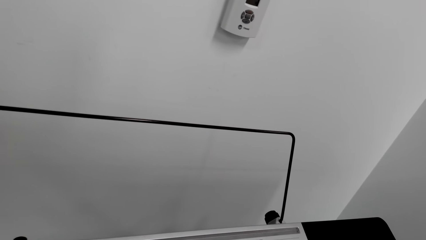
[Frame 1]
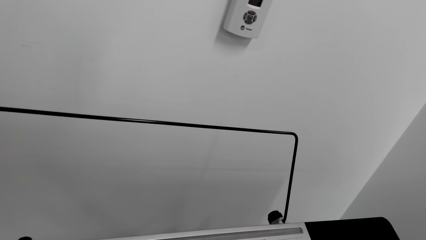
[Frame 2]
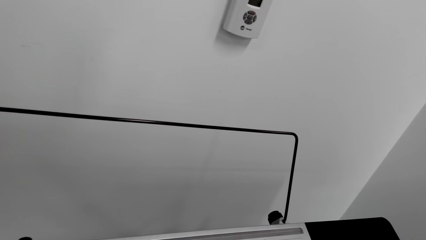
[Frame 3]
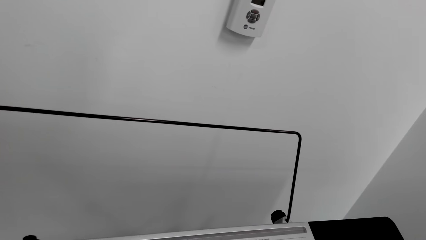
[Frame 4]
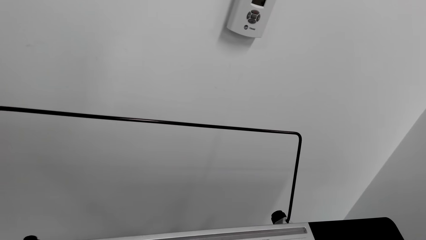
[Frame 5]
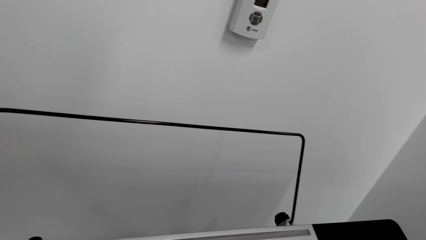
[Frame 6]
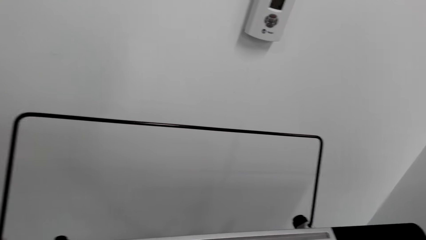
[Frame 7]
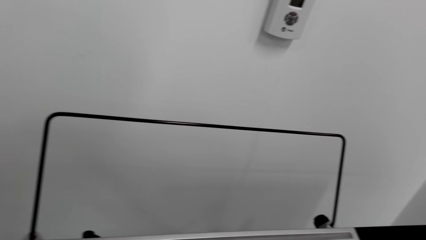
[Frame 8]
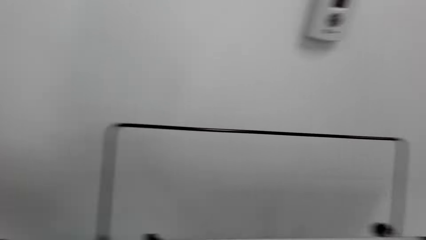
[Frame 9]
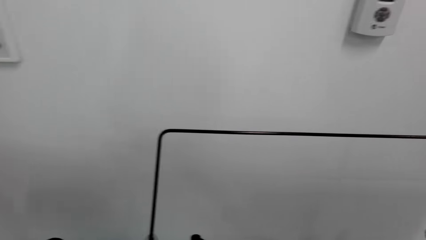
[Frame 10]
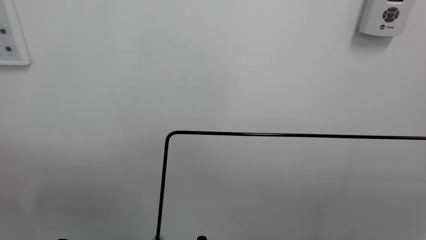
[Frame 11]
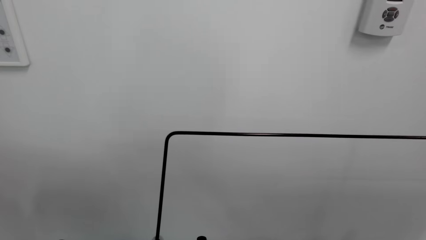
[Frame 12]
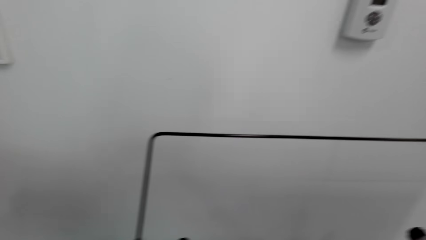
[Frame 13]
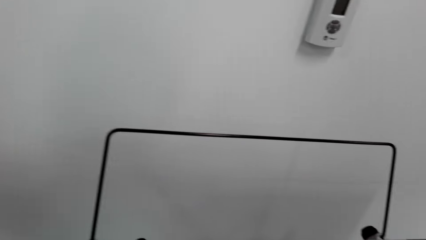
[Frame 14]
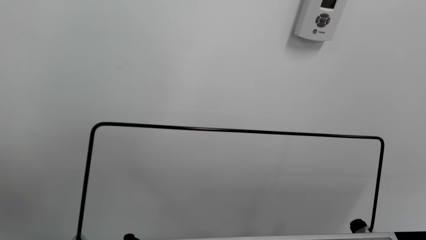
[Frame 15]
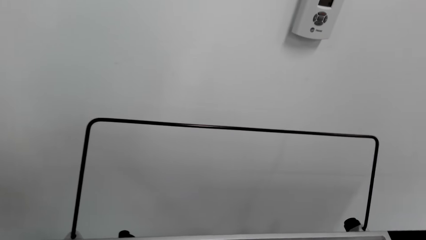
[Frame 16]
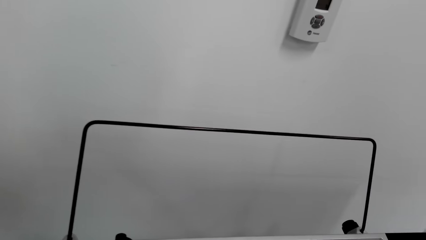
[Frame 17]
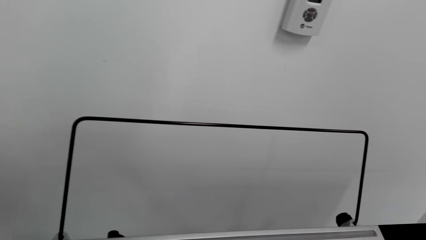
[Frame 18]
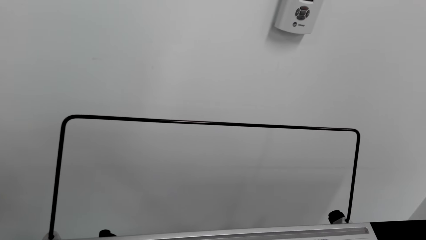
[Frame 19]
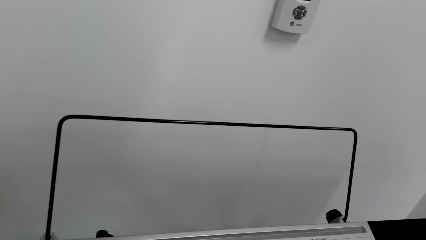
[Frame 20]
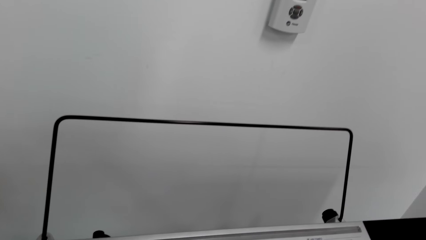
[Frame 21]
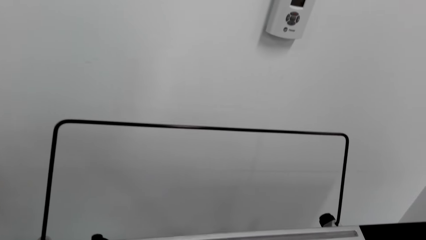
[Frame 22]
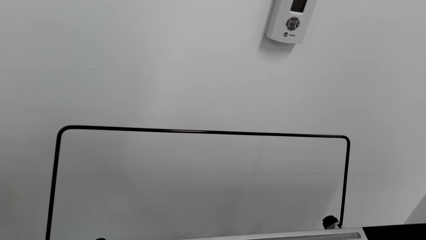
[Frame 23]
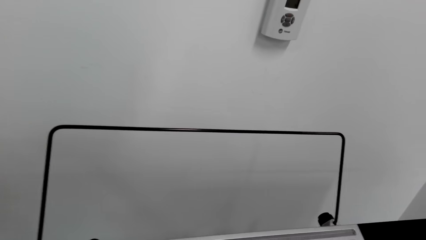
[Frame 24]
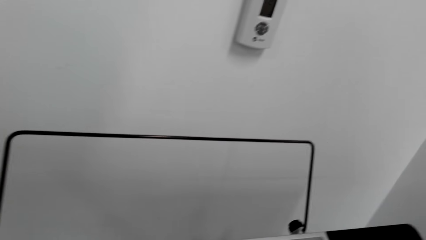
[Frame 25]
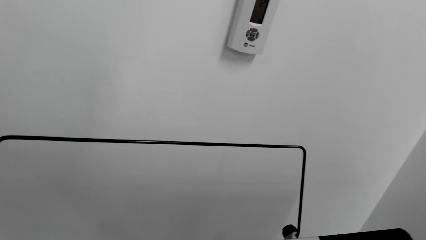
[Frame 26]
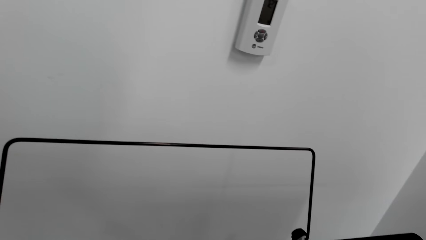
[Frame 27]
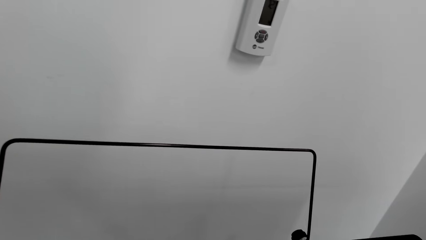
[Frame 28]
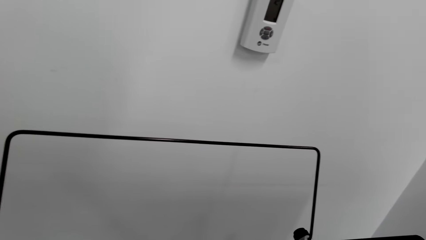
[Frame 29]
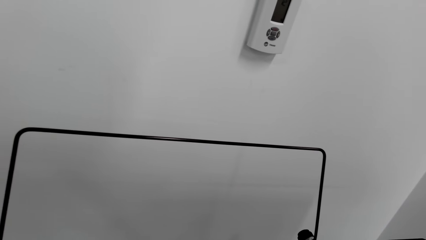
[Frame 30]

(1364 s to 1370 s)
The camera wearer plays piano.

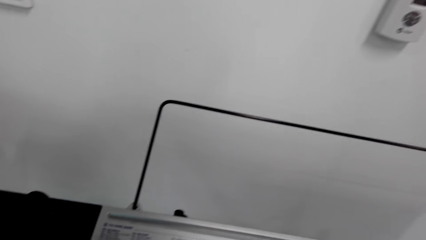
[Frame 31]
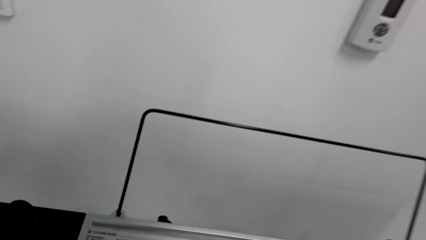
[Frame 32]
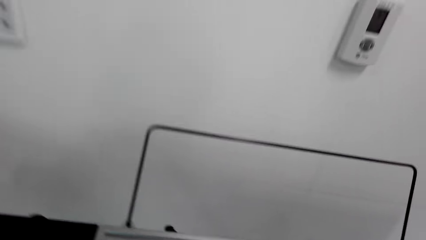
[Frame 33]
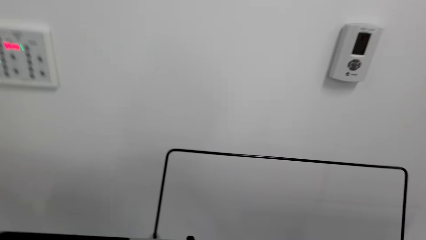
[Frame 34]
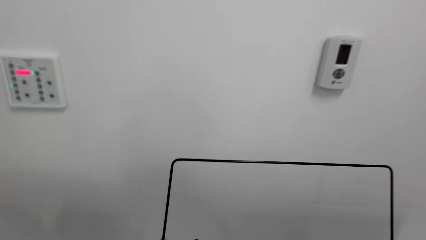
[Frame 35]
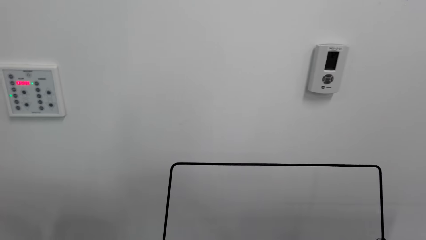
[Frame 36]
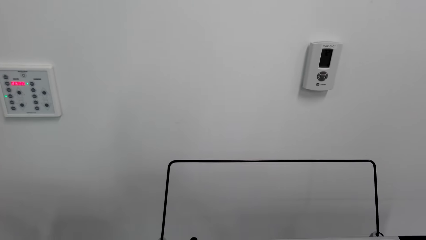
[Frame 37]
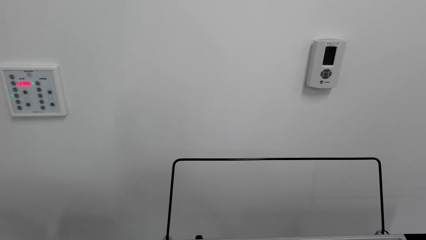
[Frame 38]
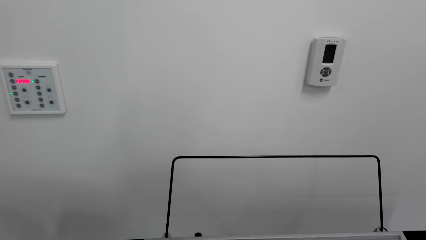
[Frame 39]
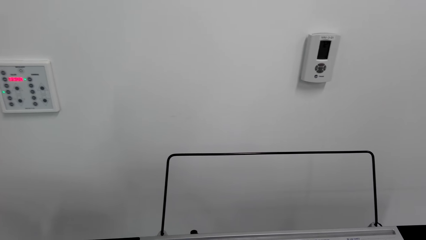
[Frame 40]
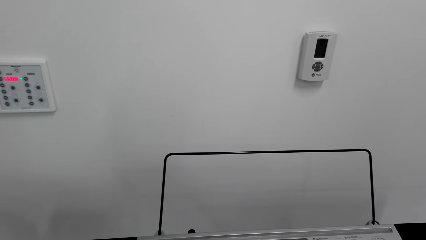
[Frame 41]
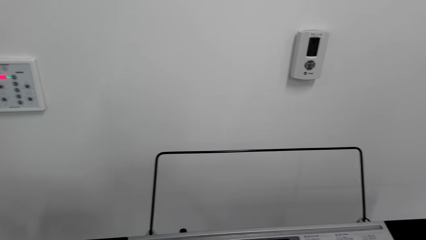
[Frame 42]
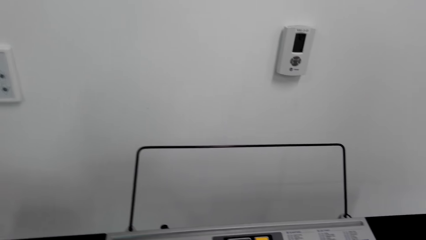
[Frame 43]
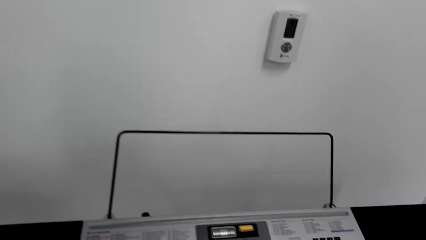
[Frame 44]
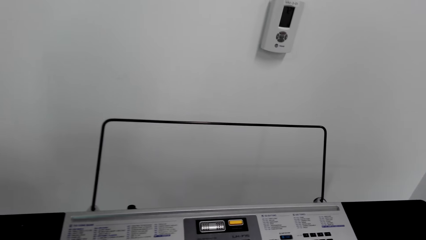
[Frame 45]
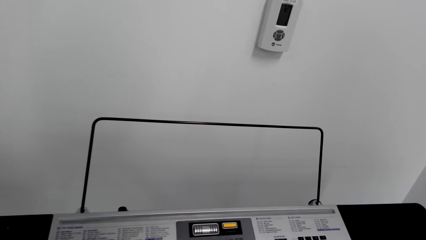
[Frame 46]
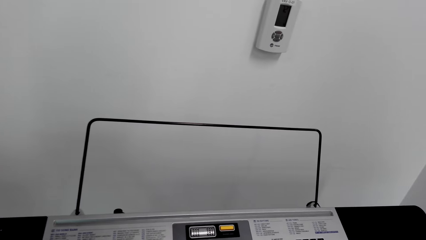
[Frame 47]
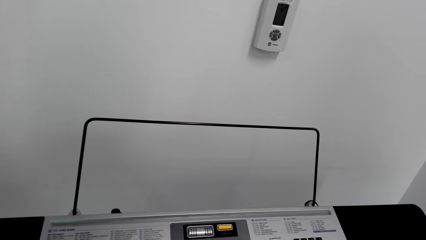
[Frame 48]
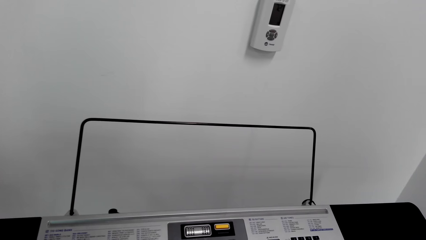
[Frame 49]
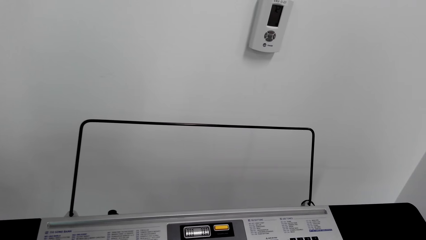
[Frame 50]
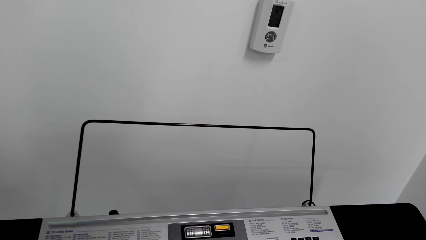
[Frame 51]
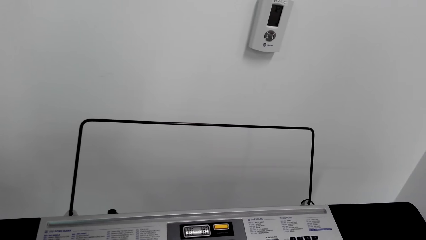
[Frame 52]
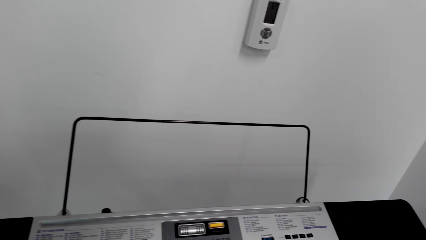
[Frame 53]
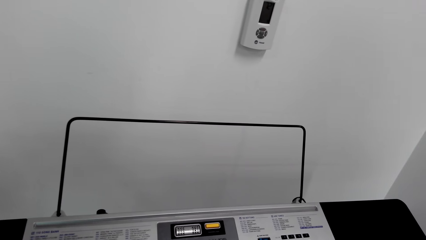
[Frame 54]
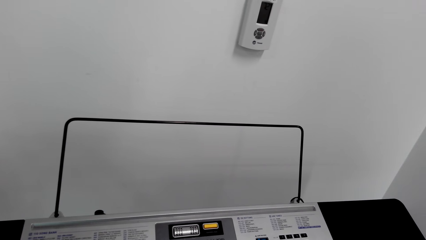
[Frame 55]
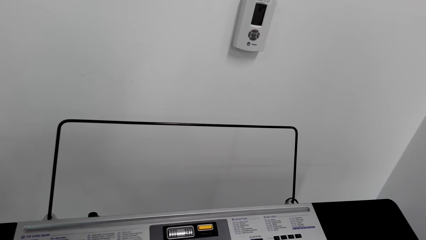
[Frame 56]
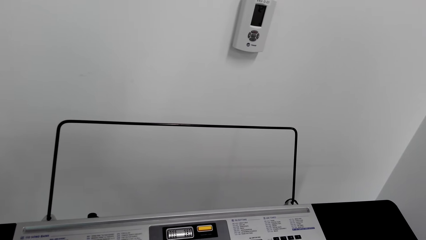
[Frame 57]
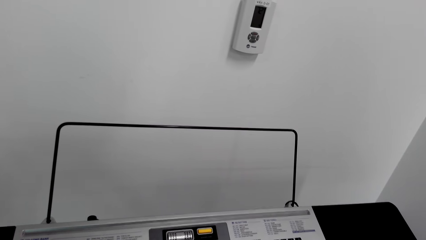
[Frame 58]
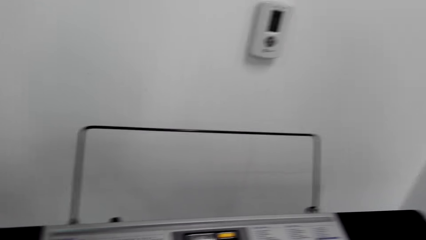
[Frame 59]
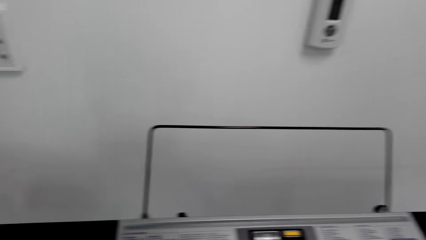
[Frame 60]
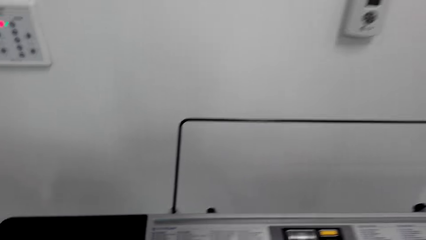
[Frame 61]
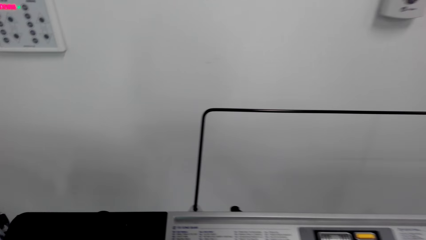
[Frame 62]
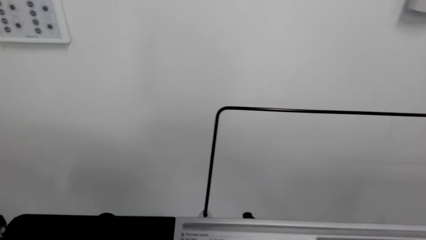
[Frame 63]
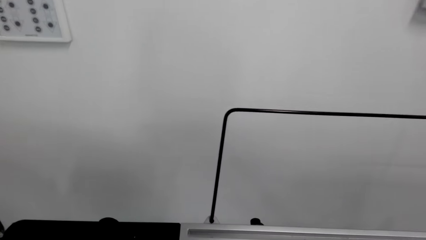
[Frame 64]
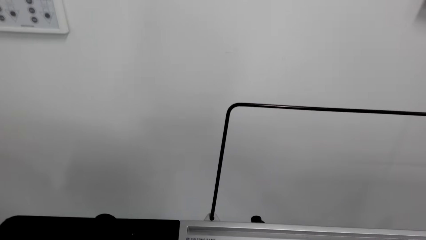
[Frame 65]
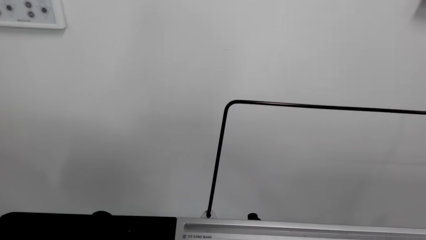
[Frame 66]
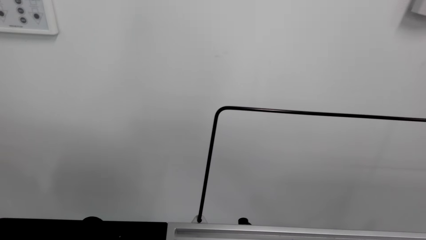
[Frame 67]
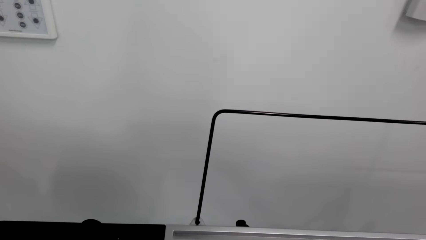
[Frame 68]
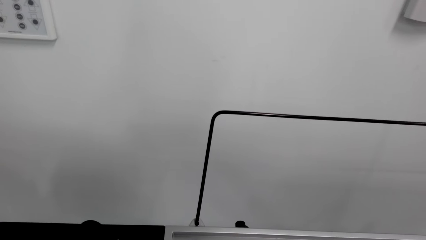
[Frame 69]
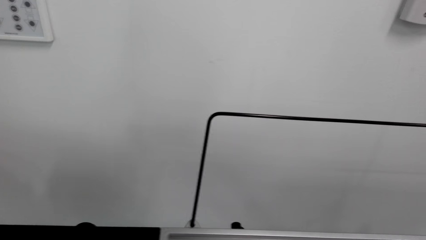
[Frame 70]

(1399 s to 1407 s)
A man pauses the piano. The camera wearer looks around.

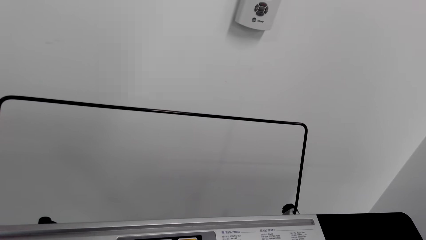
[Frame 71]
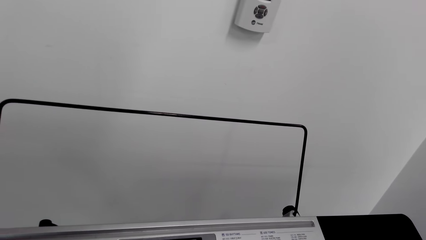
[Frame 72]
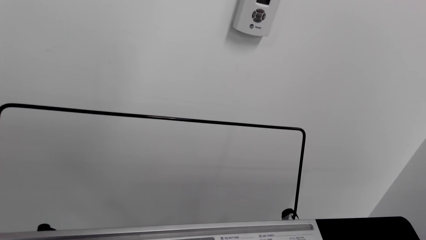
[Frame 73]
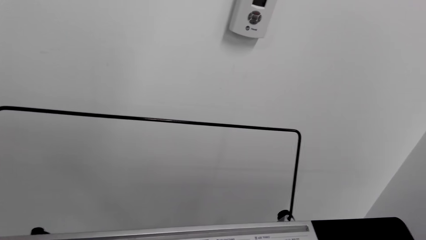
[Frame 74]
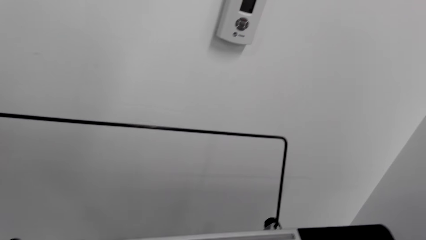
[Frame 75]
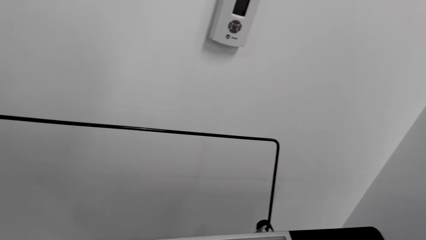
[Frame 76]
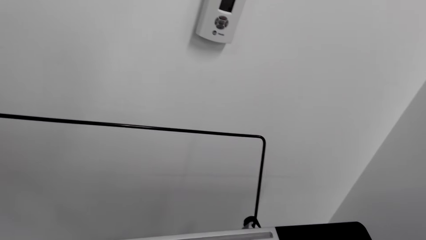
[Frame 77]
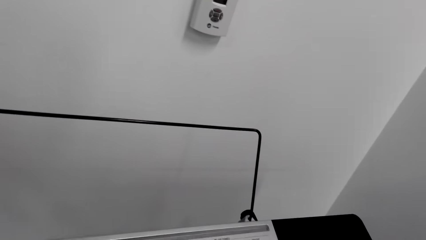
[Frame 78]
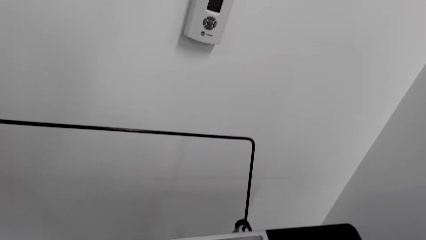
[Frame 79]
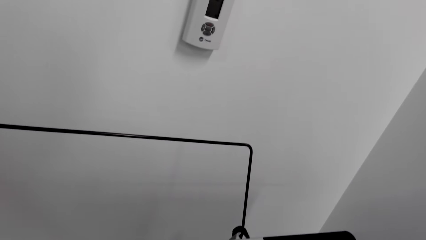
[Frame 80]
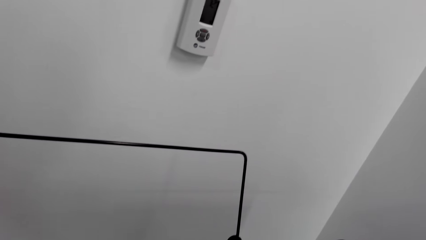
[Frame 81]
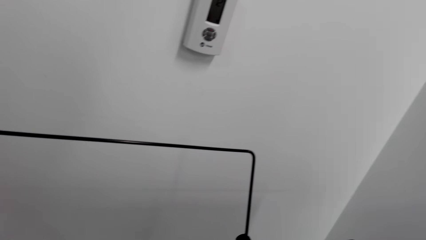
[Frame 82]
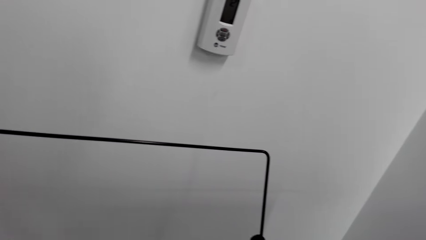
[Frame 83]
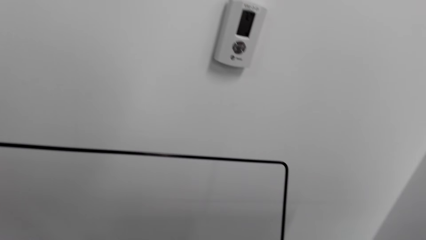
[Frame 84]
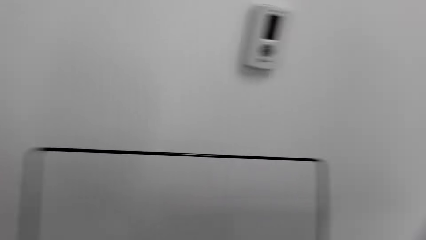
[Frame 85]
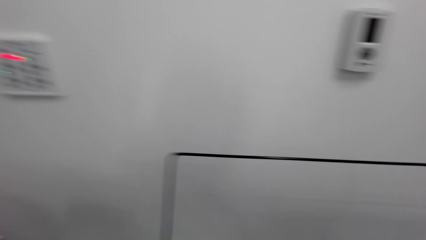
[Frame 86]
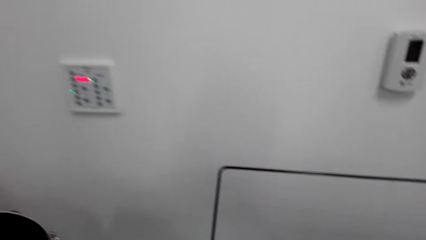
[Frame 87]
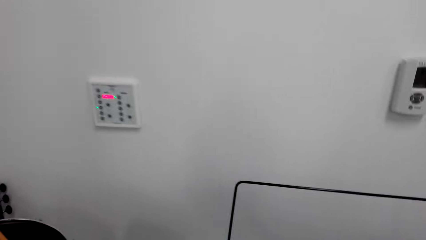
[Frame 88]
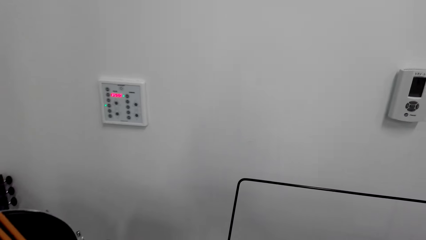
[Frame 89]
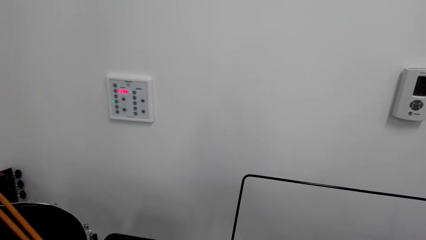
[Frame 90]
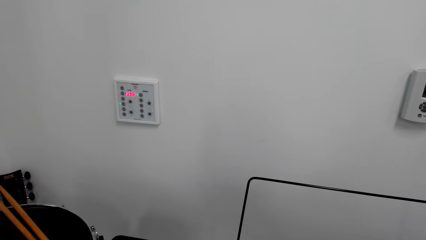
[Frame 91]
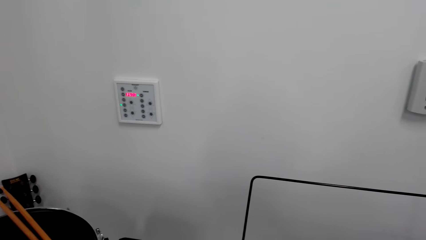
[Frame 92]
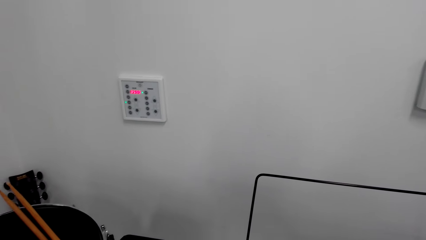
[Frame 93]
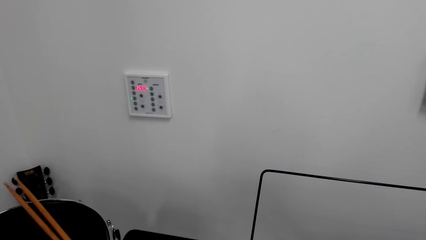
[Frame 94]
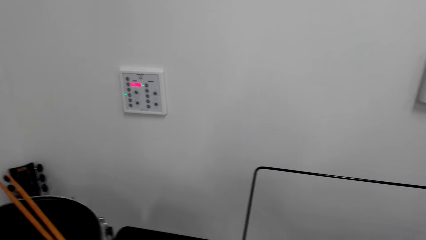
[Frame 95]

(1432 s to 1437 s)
A man restarts the piano.
